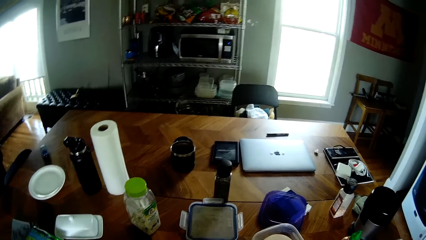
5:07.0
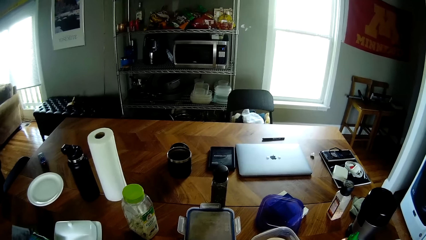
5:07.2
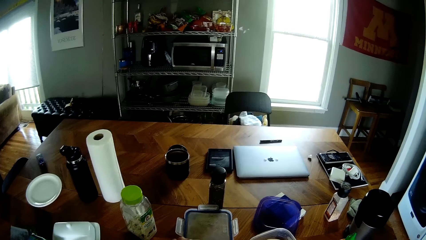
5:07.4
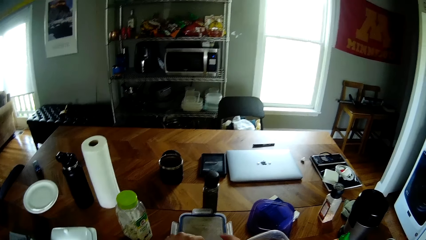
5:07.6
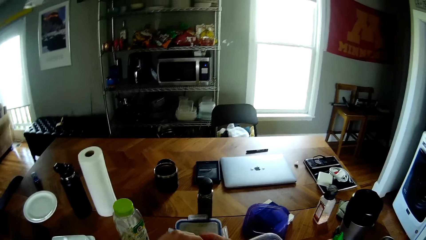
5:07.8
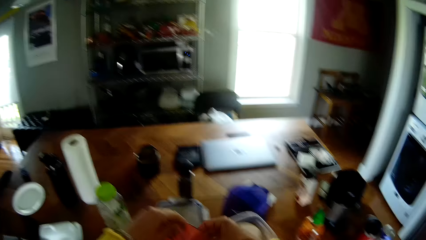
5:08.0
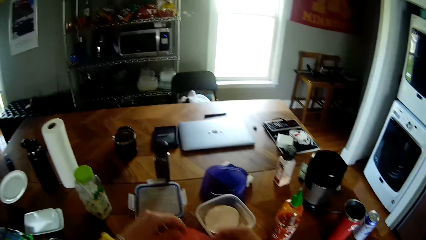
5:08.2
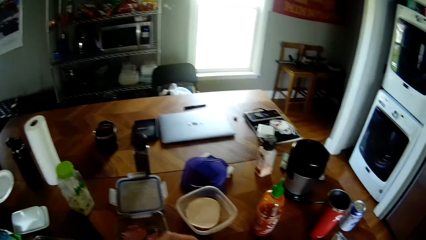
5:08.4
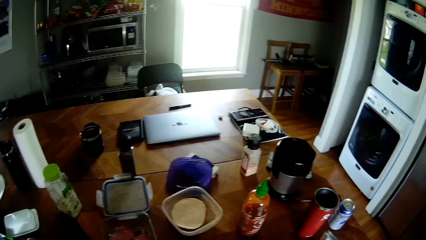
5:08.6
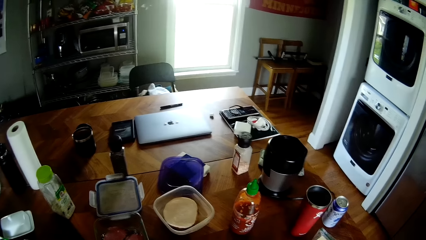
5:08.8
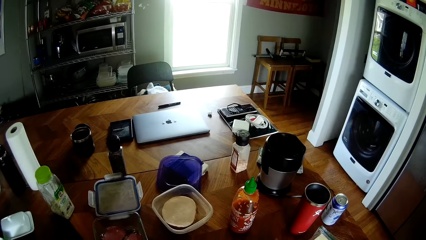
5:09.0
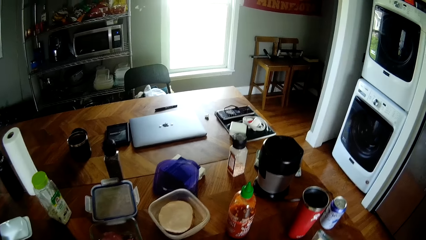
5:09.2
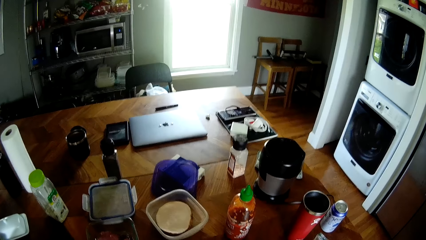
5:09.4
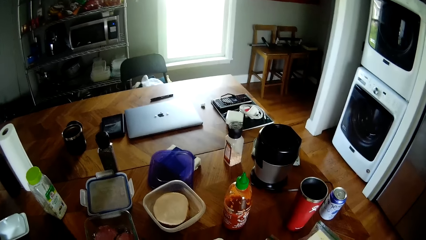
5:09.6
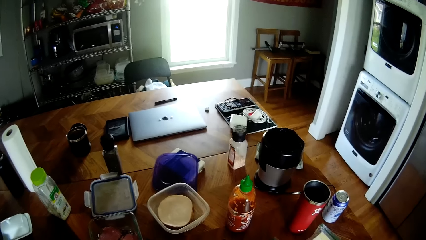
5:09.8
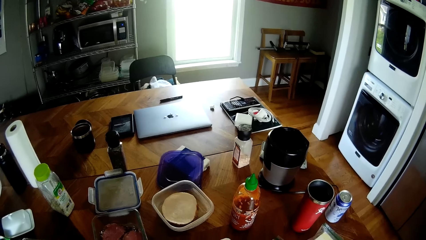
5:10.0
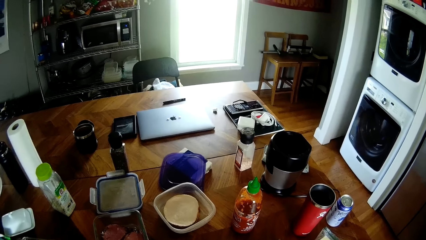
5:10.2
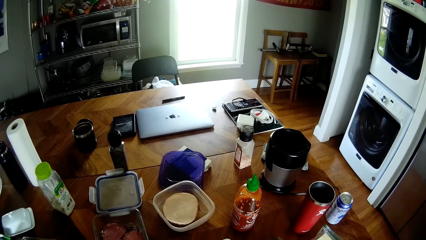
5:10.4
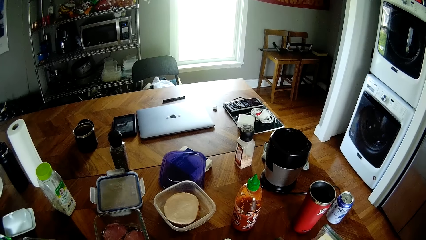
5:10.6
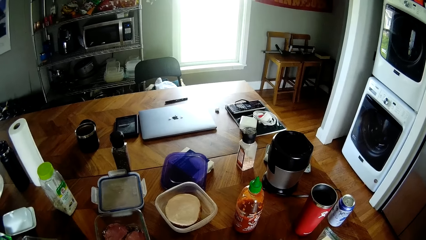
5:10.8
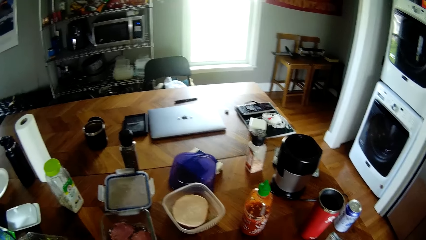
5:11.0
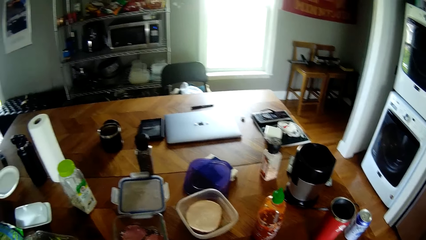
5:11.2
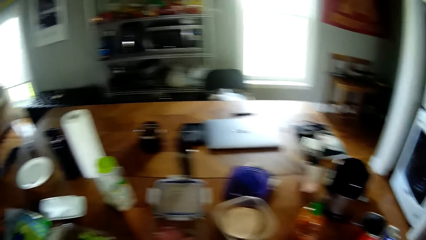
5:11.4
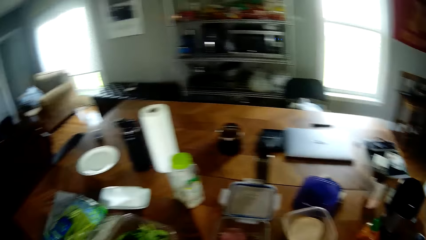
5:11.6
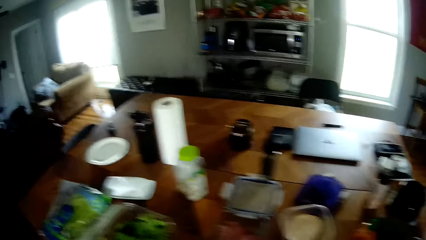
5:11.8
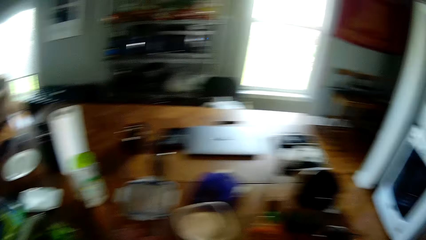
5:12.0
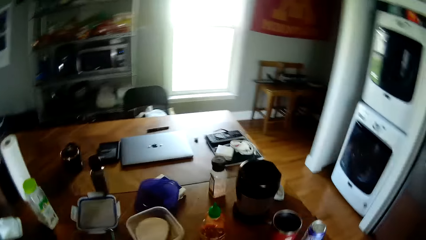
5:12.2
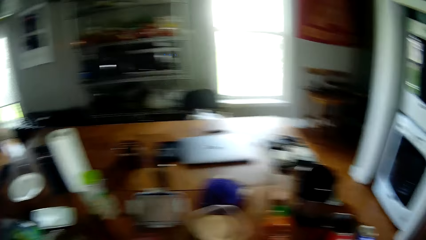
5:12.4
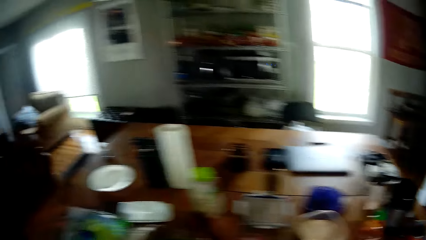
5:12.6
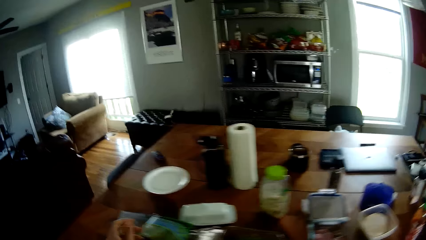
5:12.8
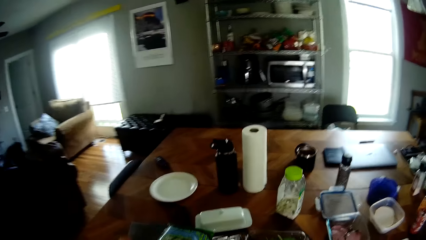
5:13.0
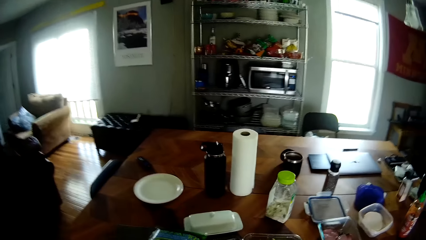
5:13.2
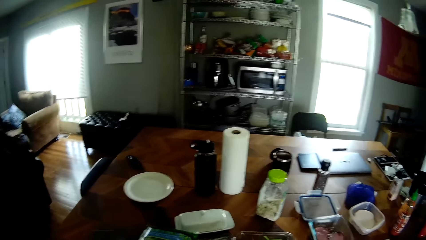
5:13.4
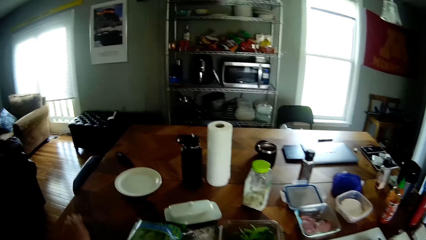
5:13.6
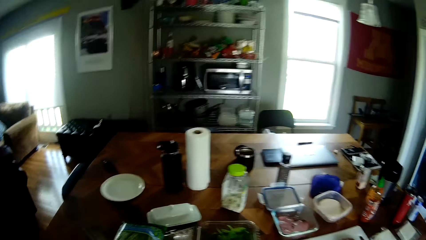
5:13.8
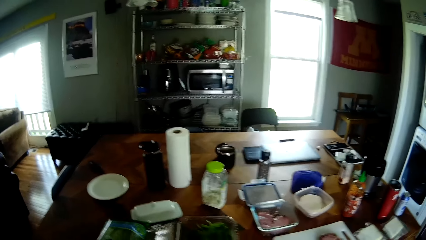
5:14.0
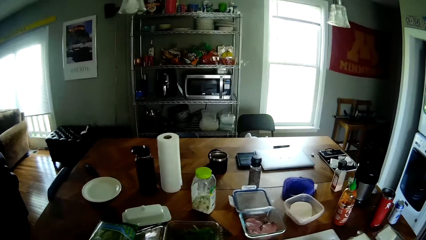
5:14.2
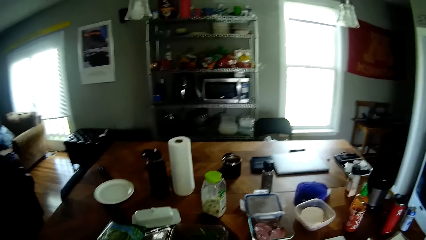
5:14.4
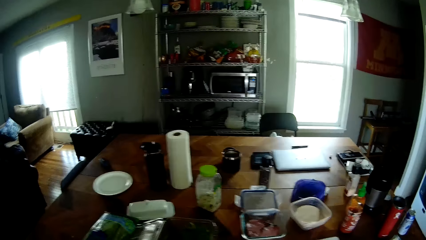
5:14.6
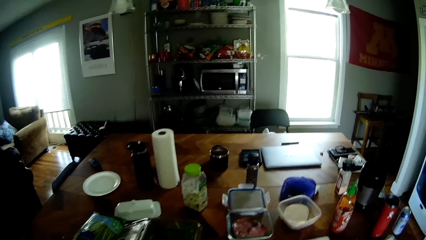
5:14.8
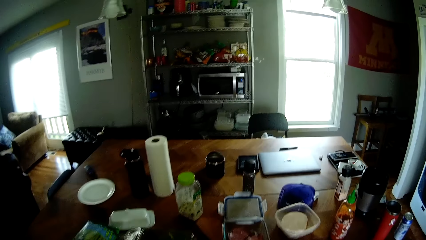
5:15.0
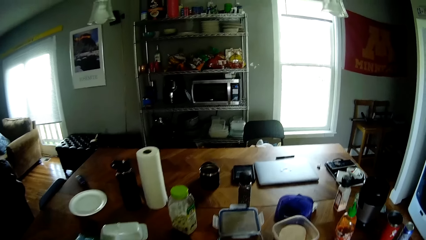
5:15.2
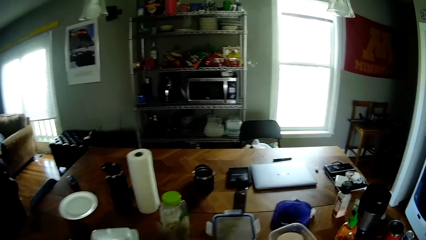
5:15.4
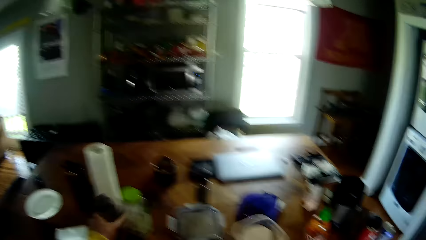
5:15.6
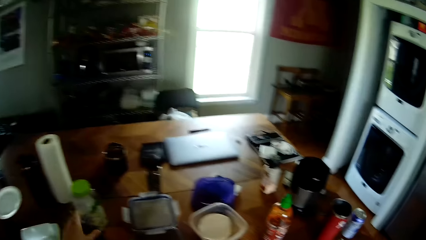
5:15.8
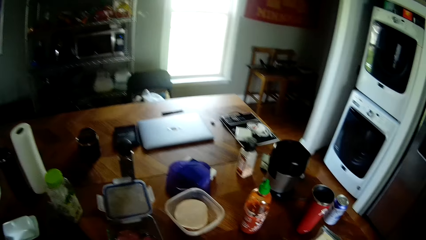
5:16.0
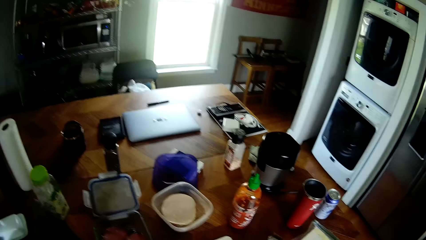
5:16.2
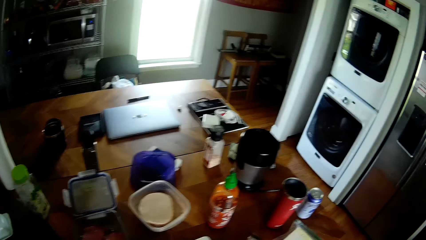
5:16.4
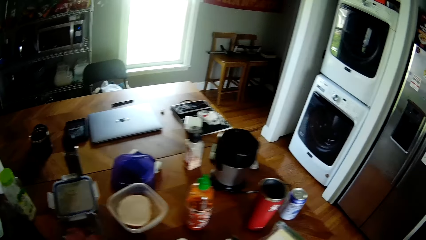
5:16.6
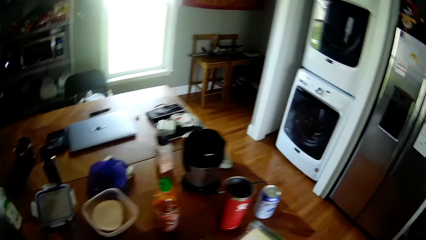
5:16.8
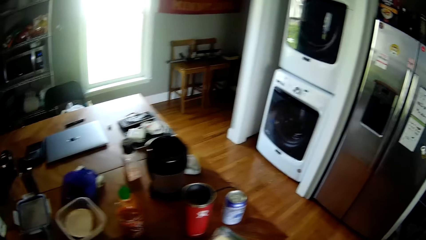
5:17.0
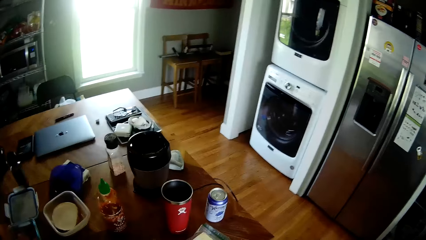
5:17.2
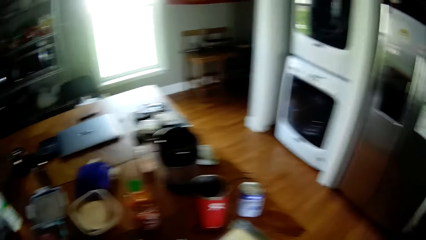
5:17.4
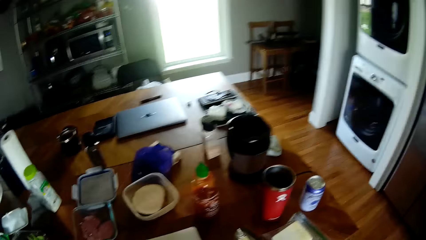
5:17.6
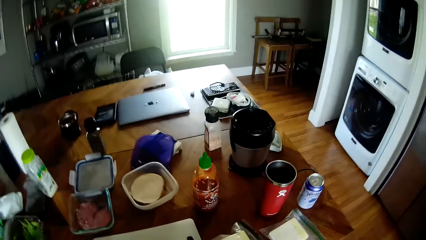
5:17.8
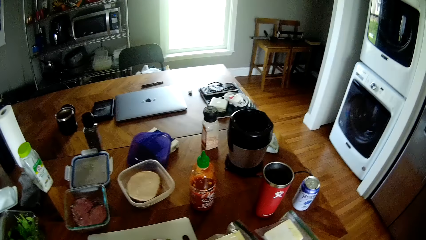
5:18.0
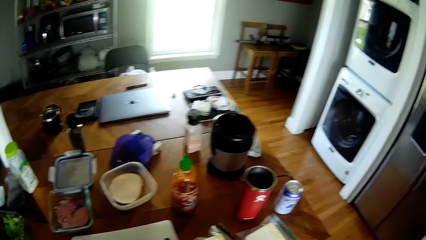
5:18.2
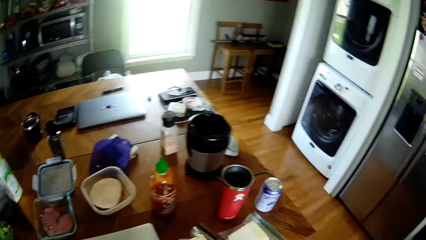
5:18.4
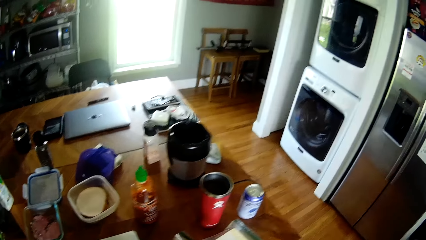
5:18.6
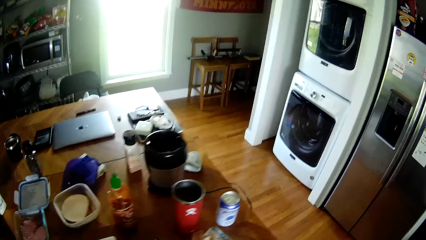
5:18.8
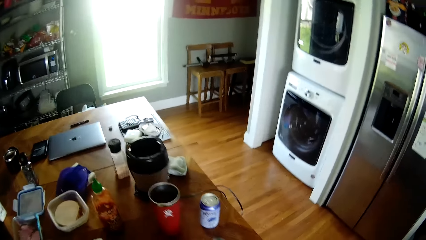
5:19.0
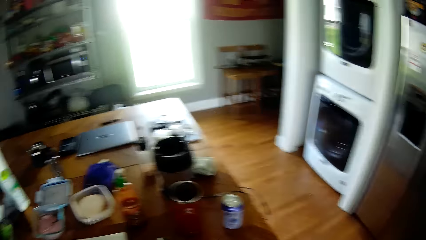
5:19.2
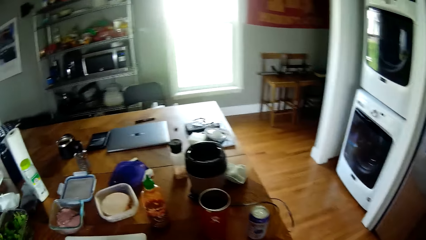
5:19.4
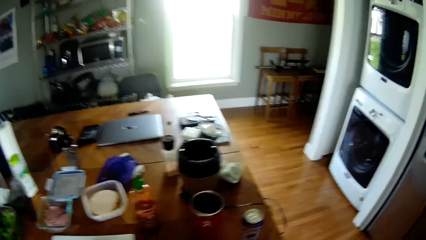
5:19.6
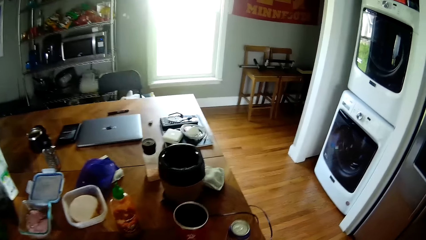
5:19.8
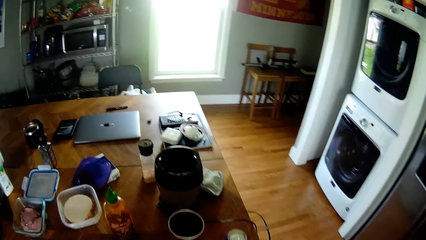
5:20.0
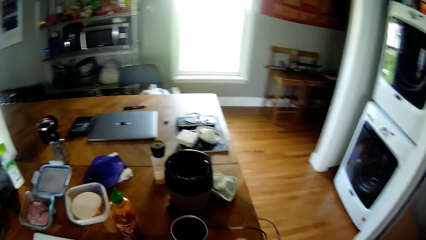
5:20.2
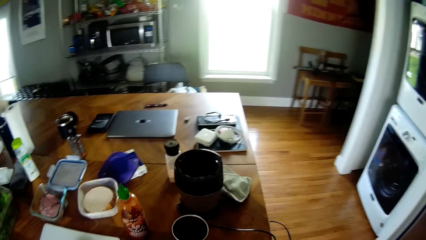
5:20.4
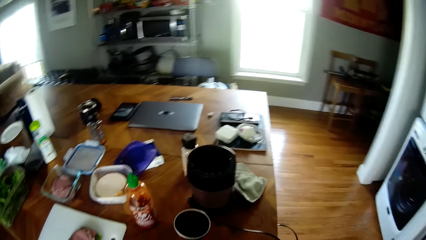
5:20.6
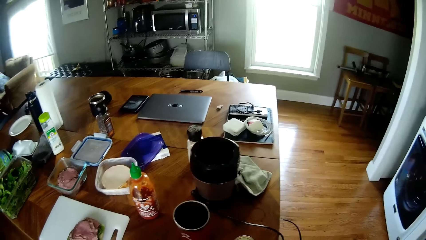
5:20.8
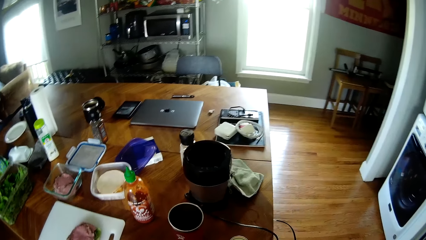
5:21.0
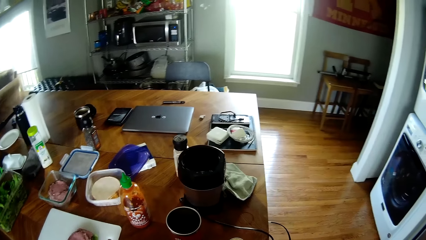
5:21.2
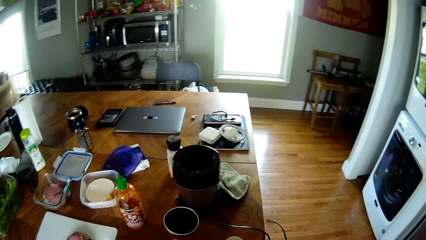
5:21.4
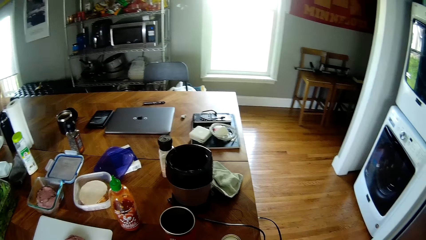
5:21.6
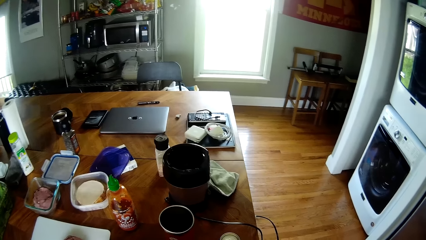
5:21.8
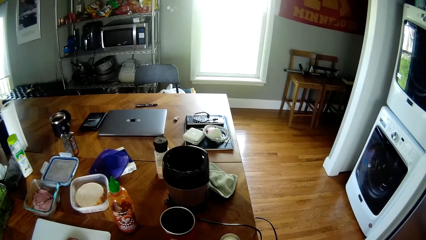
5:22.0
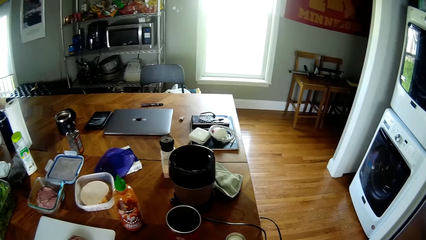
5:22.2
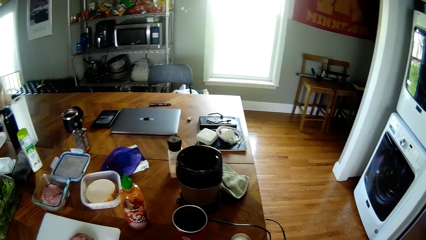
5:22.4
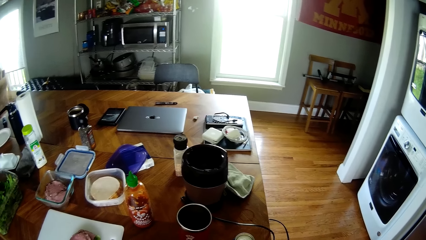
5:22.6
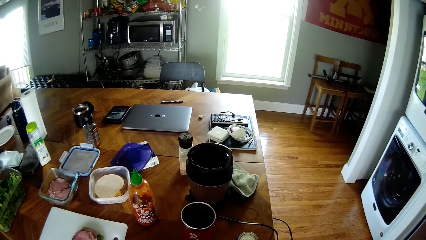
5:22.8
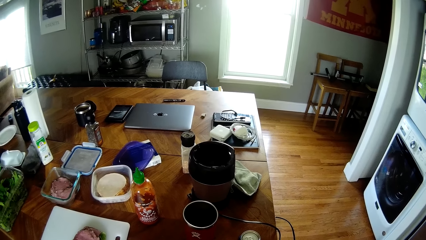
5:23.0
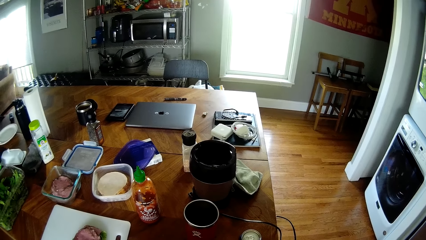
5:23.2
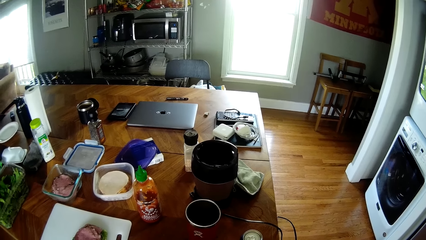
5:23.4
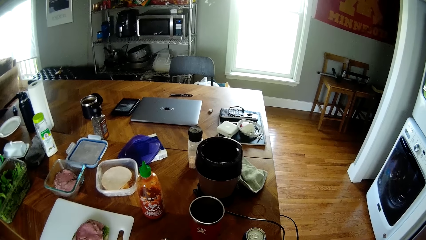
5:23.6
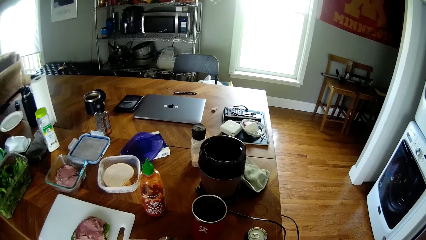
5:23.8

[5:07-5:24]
The camera wearer carries the meat from the plate with both hands. He picks a towel from the dining table with his left hand. He looks around. He drops the towel on the dining table. He grabs a plastic bag on the table with his right hand.
